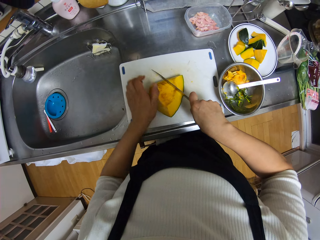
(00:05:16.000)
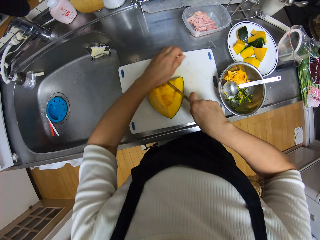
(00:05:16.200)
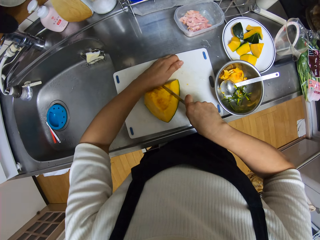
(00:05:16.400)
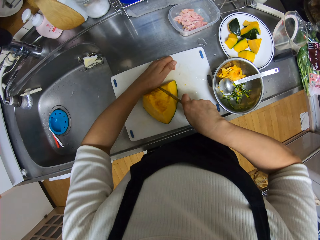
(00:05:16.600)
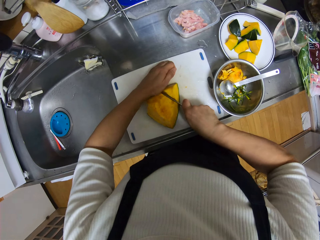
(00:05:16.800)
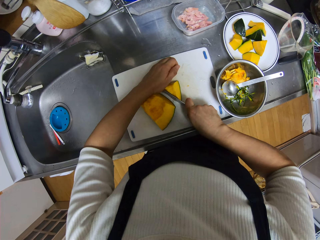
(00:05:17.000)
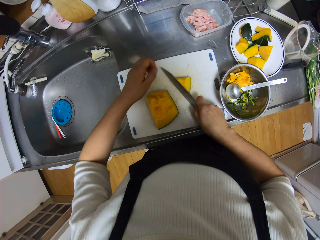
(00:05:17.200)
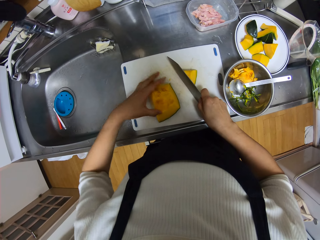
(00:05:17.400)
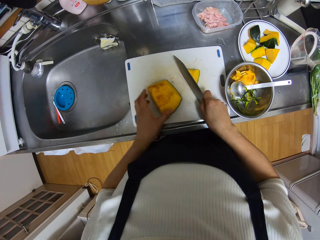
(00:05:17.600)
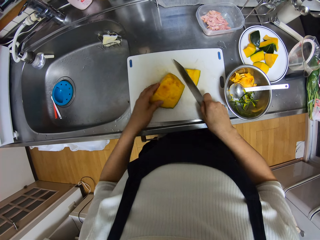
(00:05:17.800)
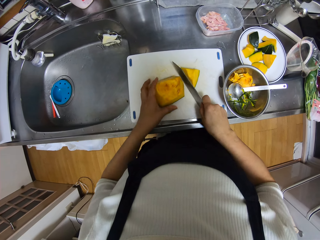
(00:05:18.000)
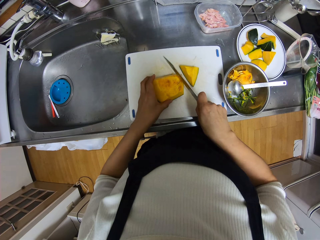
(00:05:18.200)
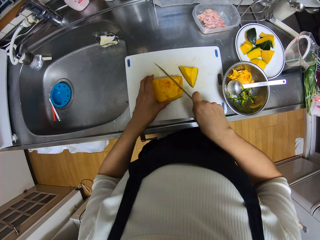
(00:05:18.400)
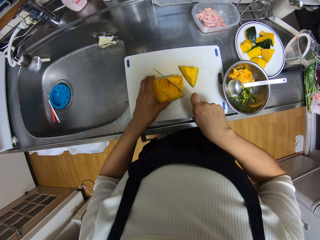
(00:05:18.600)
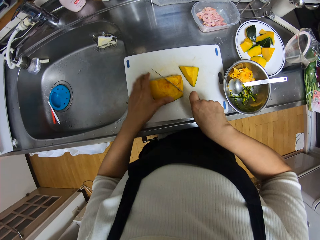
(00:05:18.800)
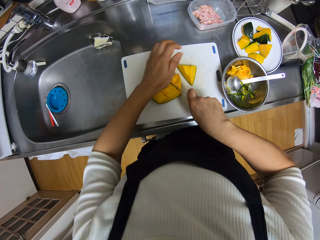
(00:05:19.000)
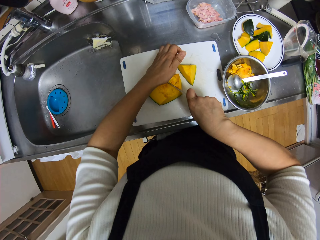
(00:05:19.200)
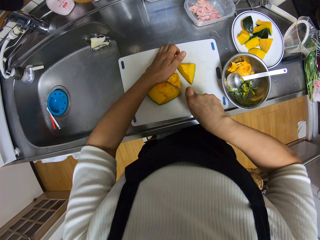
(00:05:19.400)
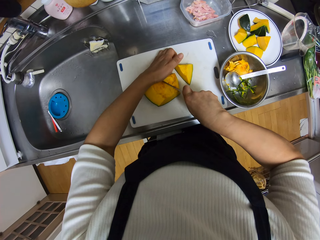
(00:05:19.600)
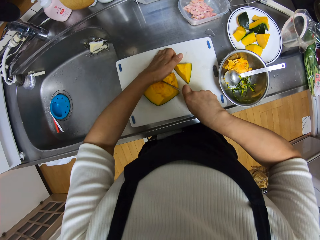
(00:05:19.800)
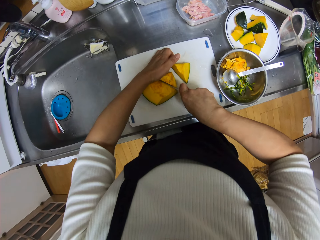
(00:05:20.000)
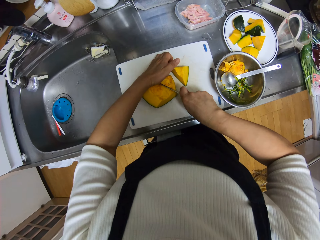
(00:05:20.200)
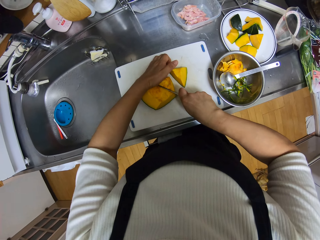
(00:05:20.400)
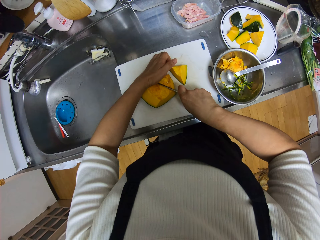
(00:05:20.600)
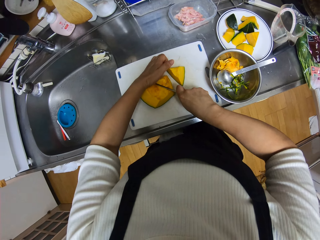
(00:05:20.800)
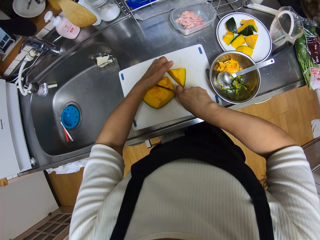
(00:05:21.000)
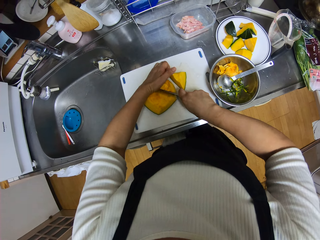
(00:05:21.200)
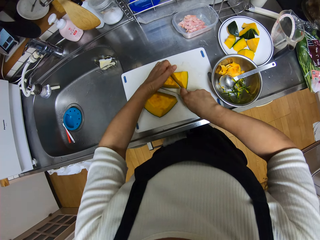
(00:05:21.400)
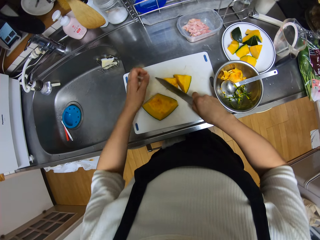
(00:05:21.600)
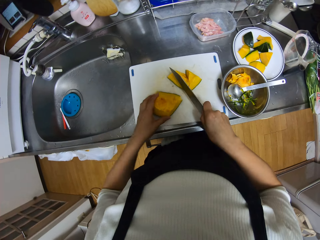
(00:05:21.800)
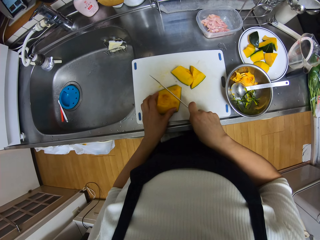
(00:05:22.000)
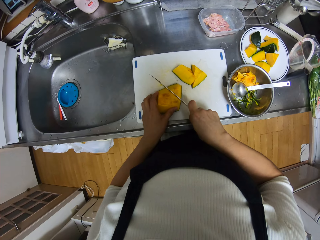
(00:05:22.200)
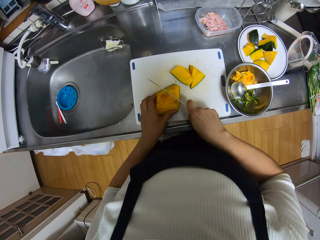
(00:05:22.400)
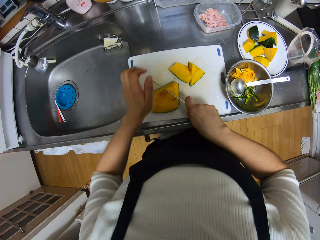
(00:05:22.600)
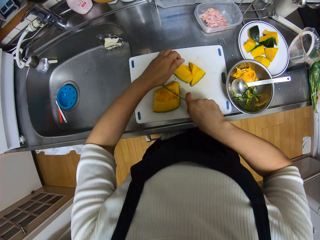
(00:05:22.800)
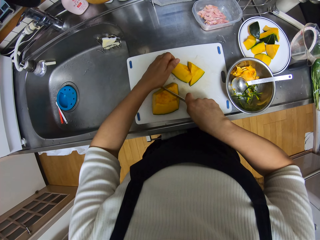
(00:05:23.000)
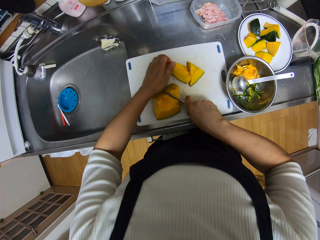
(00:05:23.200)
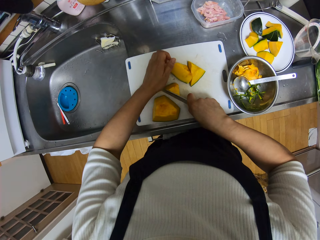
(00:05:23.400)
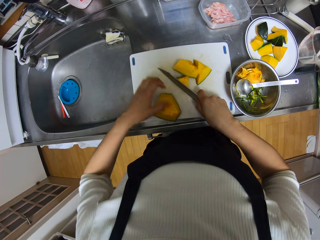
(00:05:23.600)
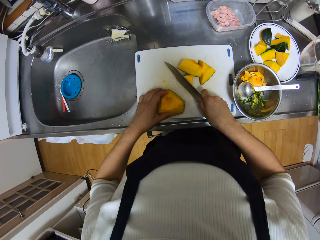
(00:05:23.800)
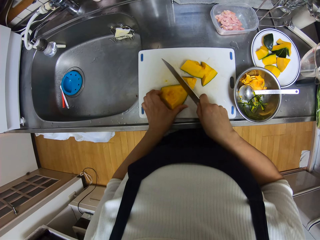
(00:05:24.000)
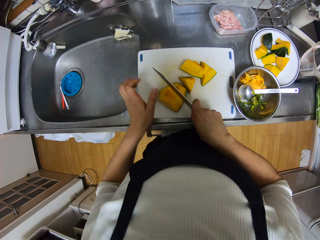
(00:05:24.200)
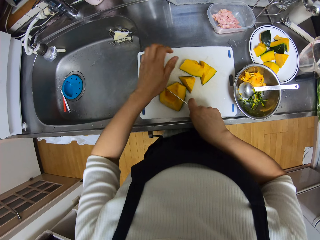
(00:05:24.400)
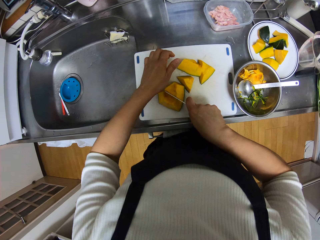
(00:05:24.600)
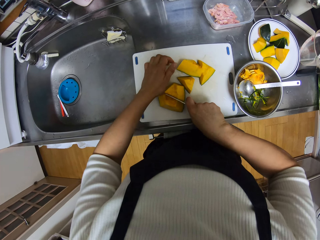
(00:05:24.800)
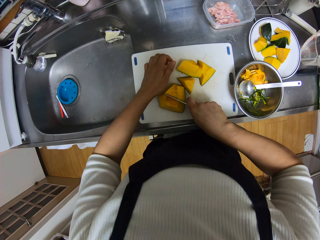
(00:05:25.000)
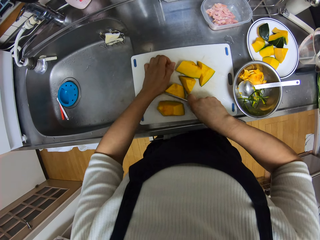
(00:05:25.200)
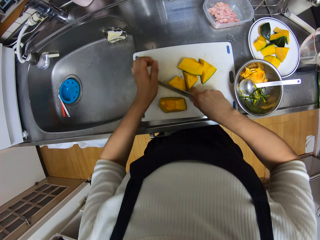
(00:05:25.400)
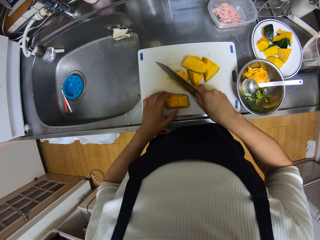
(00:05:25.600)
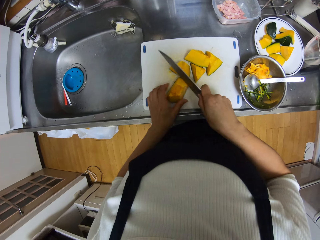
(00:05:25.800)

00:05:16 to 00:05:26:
The camera wearer cuts the piece of pumpkin into smaller pieces with the knife on the chopping board. They cut the piece of pumpkin repeatedly.

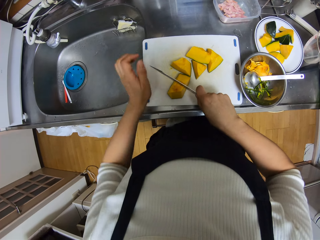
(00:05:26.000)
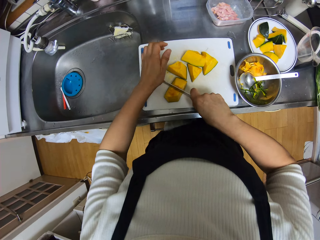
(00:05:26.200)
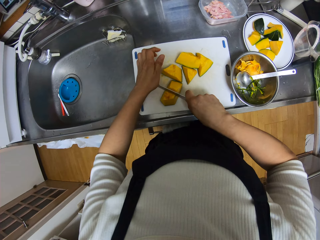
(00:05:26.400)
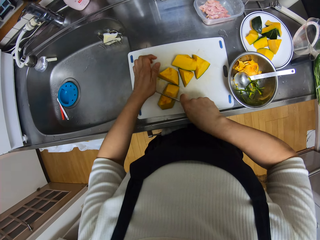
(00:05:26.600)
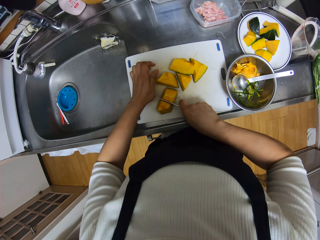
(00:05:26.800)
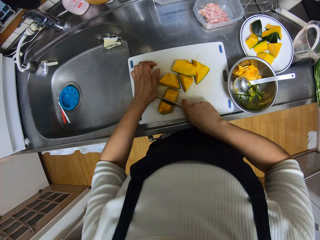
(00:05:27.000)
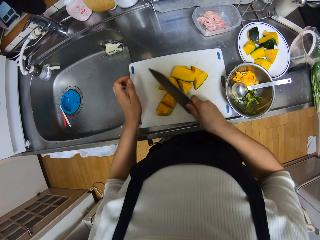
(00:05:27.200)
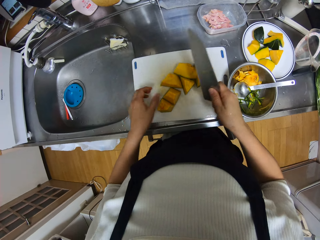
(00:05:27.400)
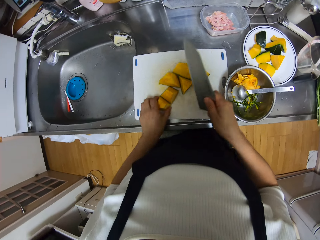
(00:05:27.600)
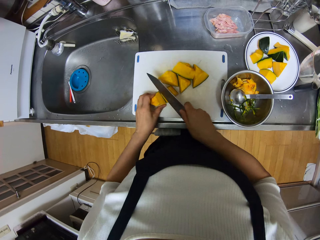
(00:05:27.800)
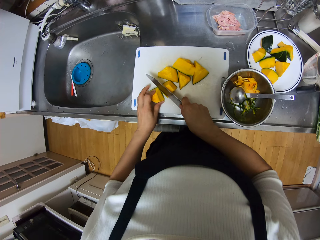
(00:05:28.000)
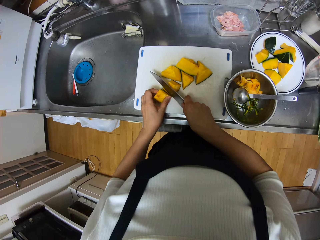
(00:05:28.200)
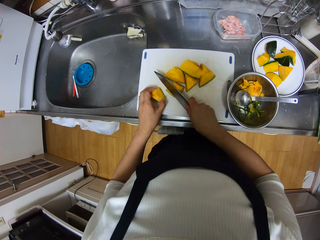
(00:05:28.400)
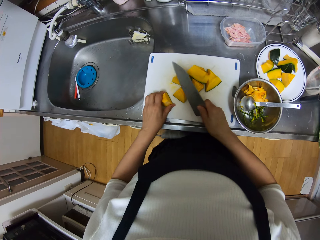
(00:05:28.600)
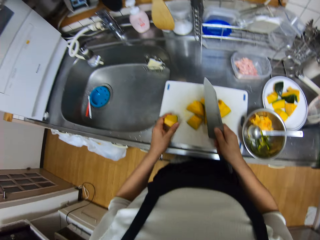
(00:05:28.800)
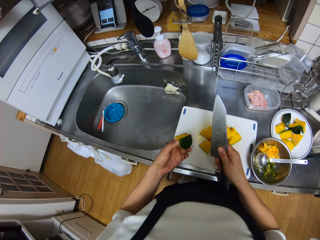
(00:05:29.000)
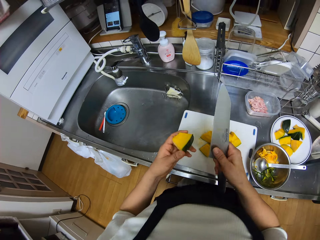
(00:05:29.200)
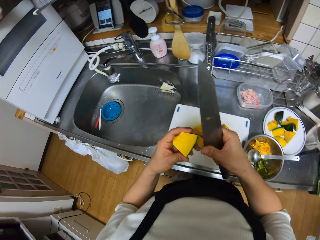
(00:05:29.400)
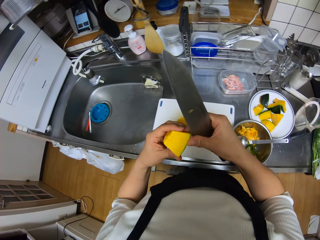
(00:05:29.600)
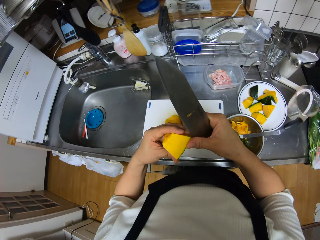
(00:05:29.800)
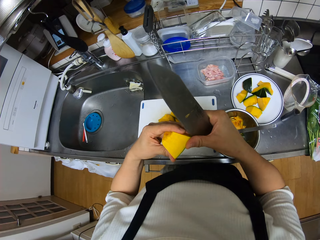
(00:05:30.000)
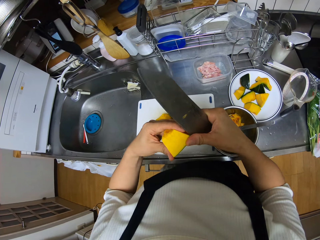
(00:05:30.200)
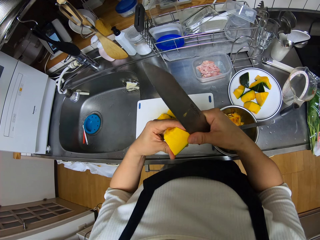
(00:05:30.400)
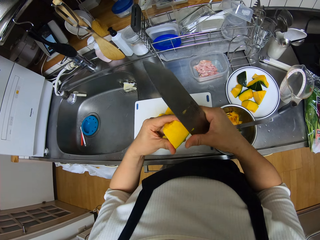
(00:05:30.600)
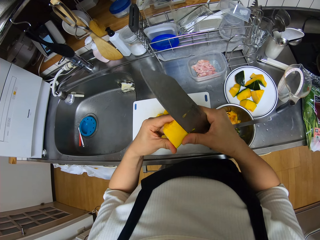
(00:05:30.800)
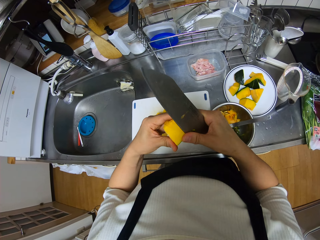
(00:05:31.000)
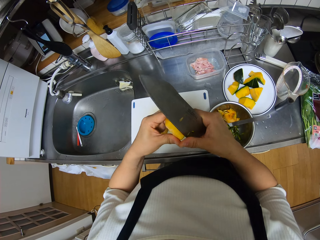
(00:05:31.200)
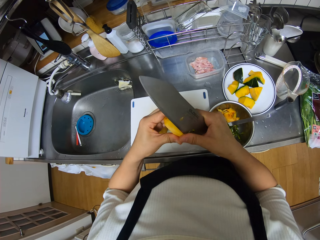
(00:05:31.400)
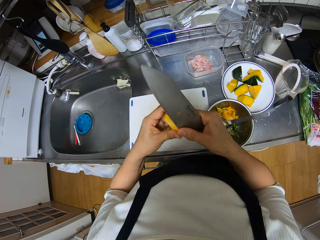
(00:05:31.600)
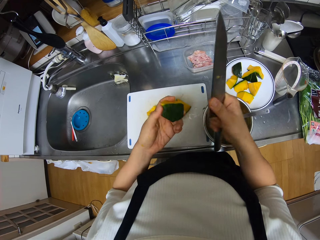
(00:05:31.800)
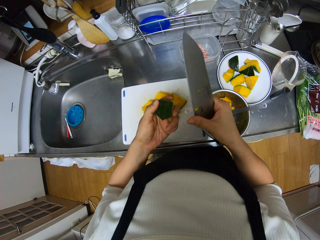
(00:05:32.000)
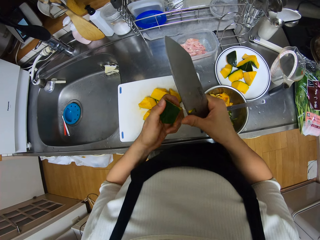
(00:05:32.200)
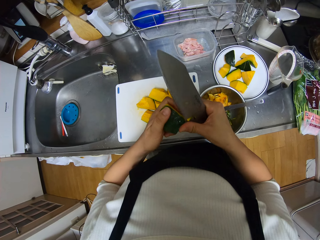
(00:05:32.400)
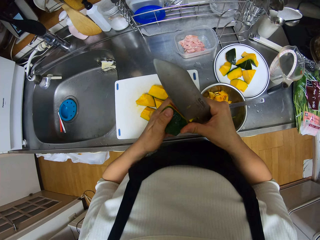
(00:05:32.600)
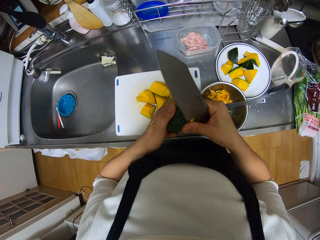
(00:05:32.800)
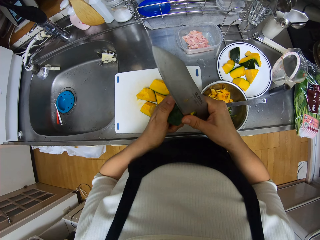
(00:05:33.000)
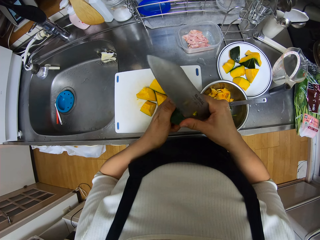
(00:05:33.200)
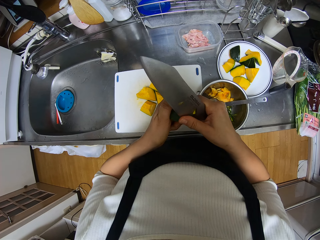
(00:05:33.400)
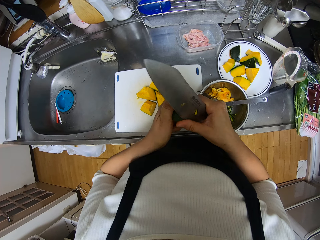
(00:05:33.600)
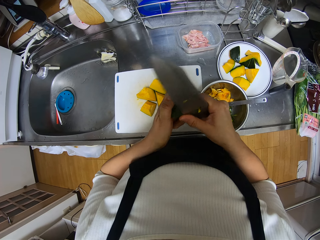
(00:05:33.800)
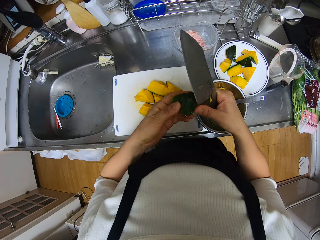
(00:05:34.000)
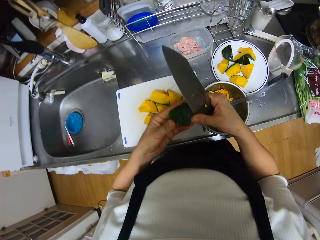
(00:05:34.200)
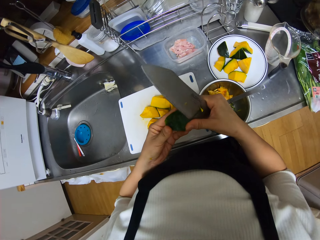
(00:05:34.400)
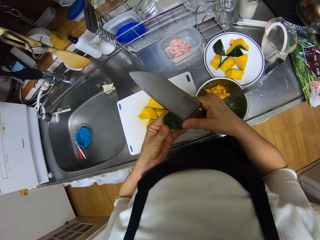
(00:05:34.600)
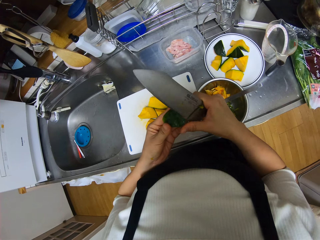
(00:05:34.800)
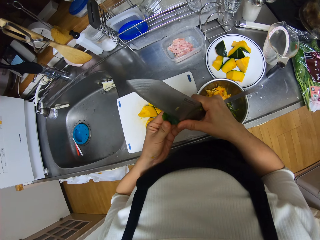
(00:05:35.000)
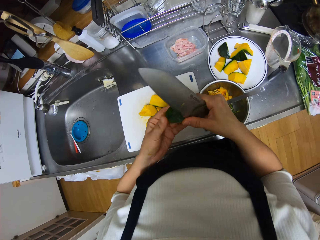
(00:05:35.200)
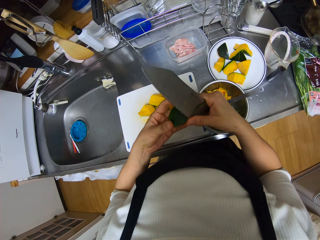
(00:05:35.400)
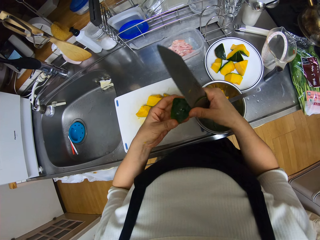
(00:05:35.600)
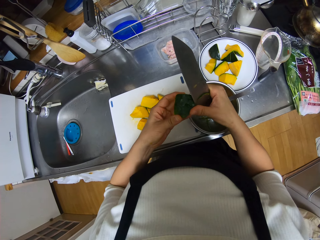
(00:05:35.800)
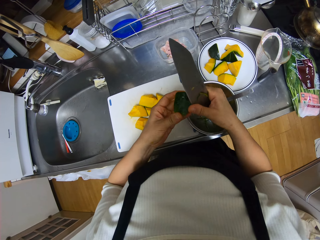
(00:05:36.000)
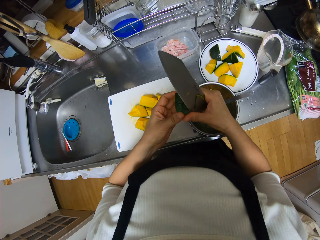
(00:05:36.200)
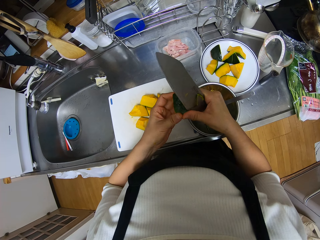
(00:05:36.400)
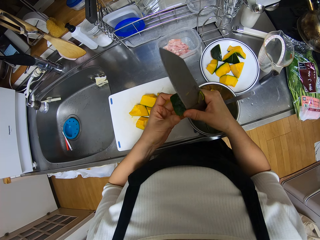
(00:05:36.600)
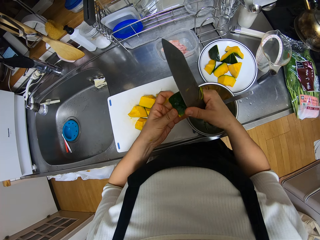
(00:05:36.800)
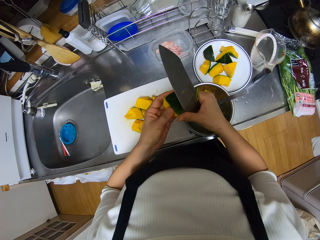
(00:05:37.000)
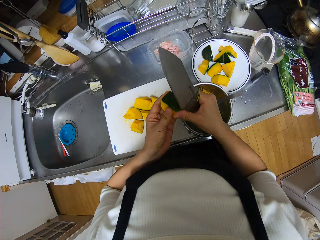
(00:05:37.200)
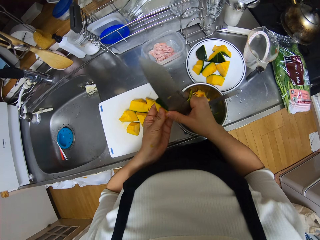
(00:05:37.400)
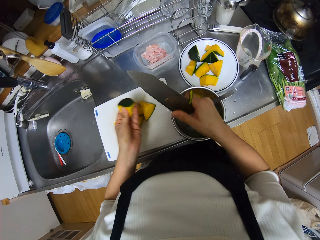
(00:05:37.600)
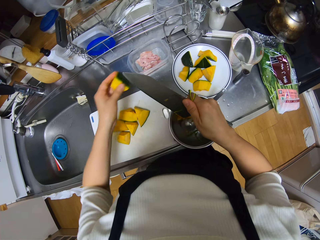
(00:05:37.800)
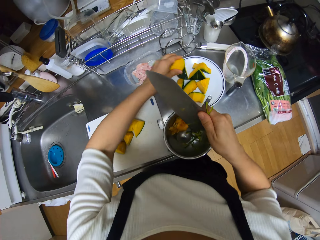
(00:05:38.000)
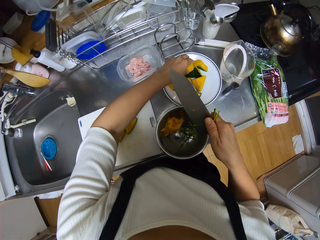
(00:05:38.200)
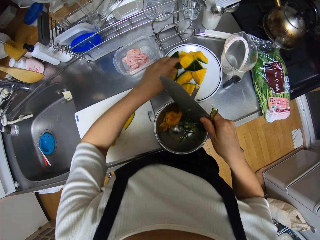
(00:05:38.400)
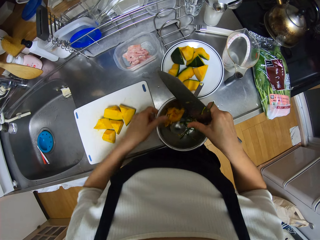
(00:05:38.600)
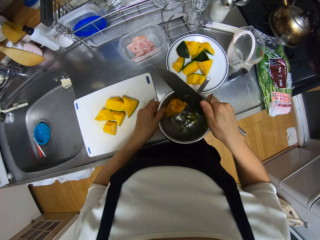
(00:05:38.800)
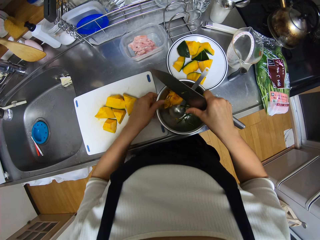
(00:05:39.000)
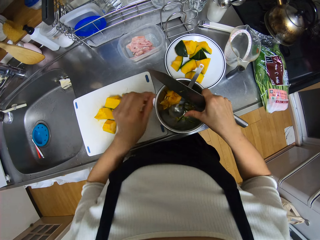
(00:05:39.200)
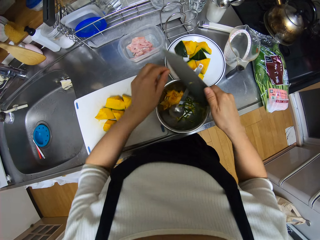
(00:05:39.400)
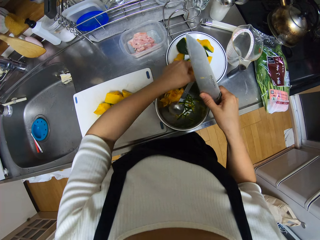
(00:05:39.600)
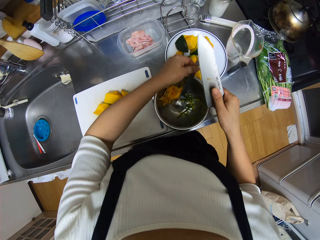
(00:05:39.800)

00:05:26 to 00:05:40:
The camera wearer cuts the piece of pumpkin into smaller pieces with the knife on the chopping board. She cuts the piece of pumpkin again. She picks one of the smaller pieces of pumpkin from the chopping board with her left hand. She shaves off the edge of the smaller piece of pumpkin with the knife. She shaves off the edge again. She drops the smaller piece of pumpkin on the plate. She puts the shaved edges into the stainless bowl.
